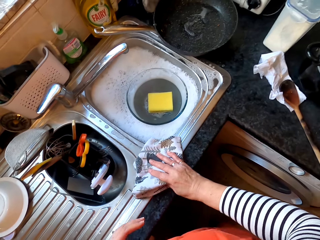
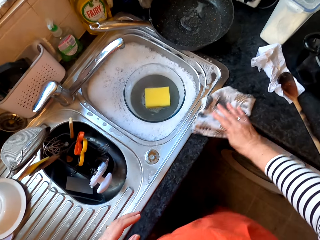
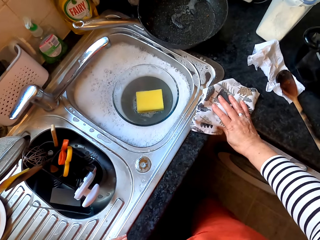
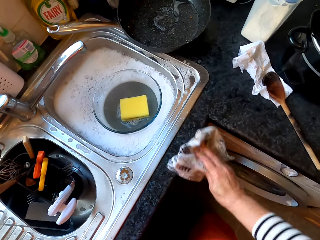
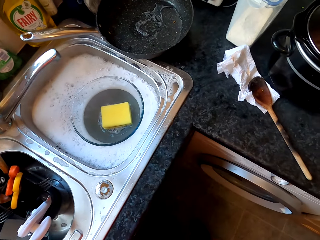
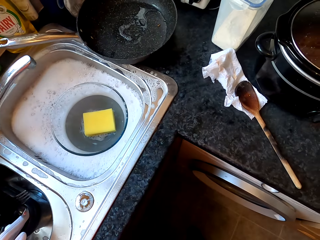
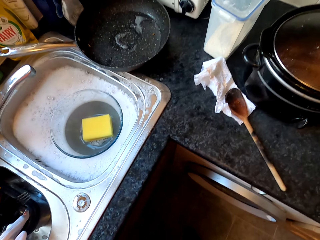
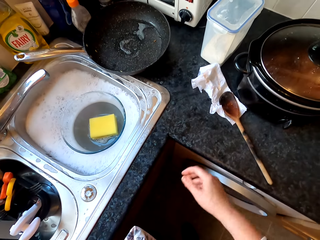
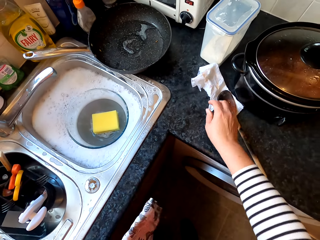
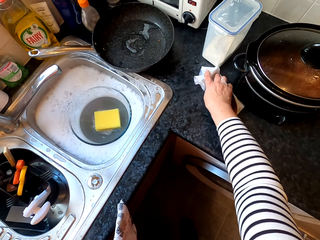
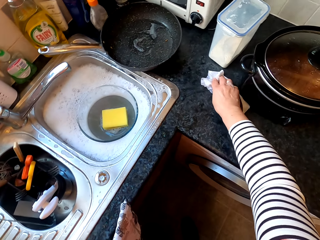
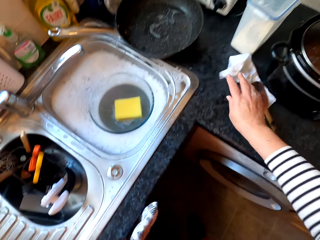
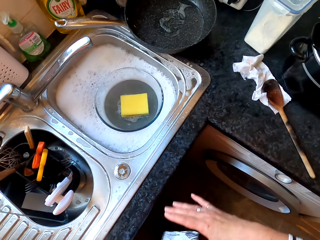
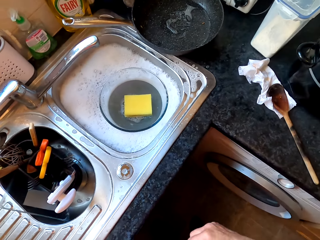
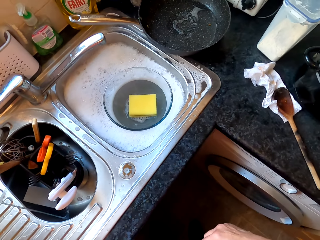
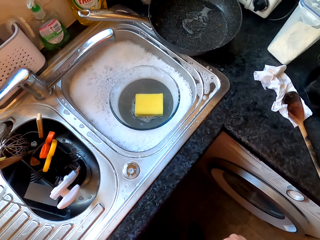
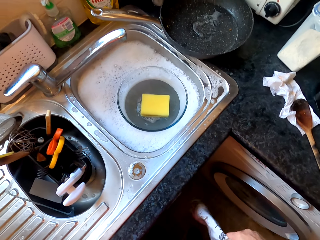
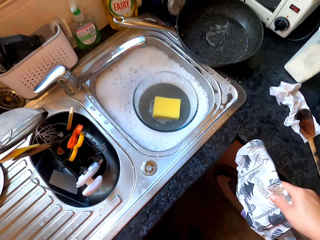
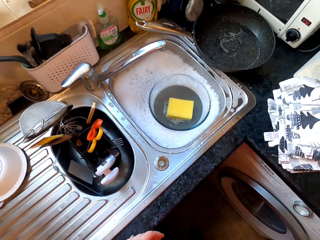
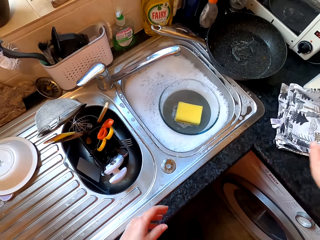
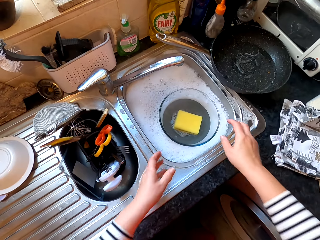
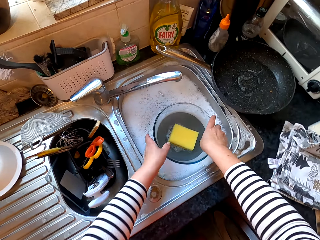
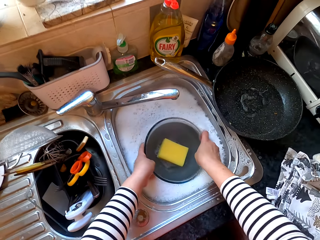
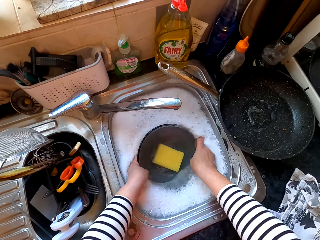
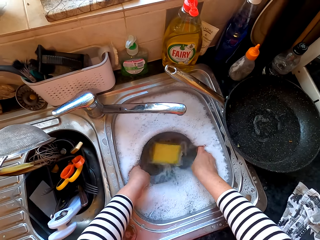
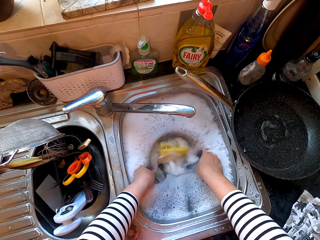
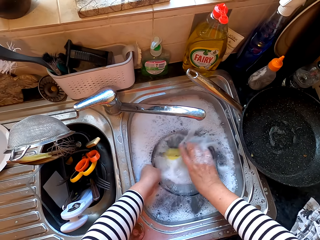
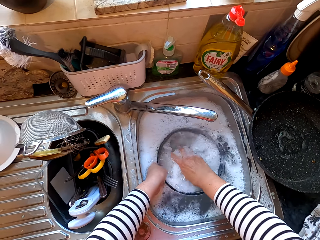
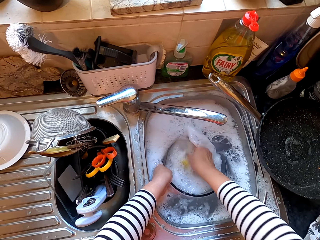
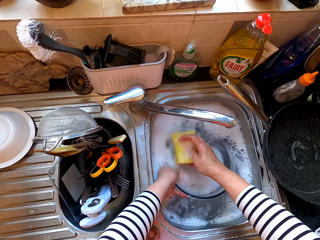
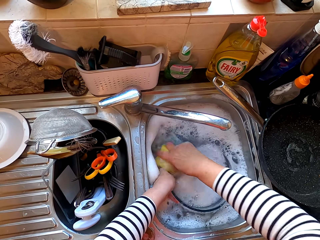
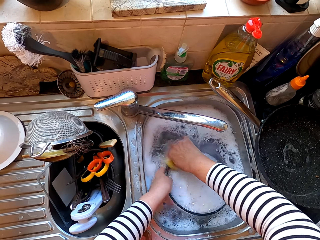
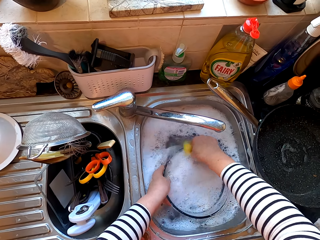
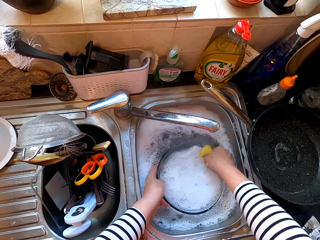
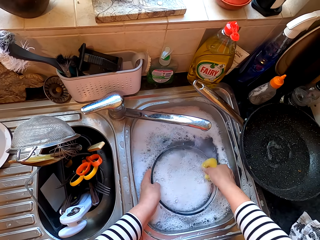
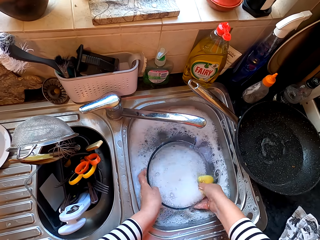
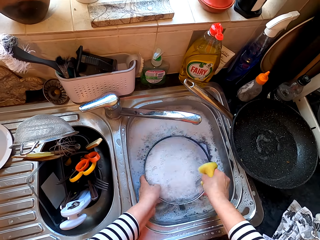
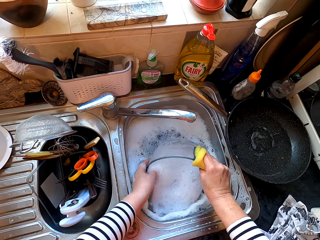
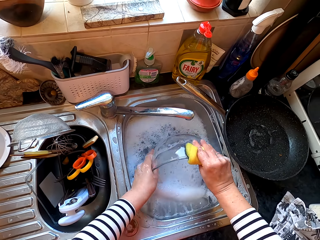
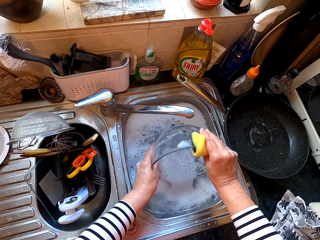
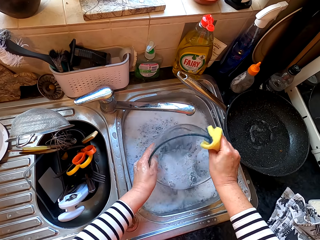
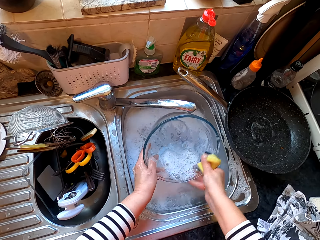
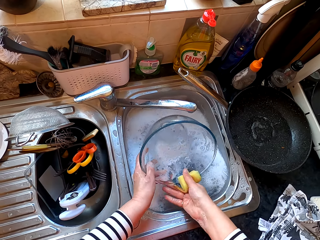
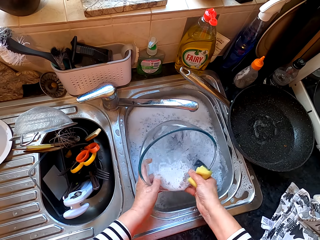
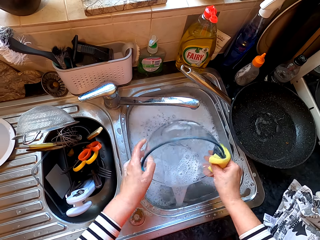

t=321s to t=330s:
The camera wearer holds the cloth. They touch the cloth. They drop the cloth on the counter top. They dip the bowl in the water. They pick up the sponge. They wash the bowl.

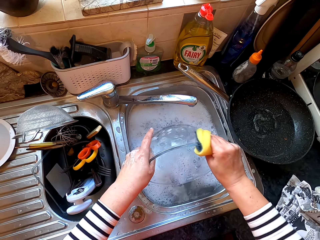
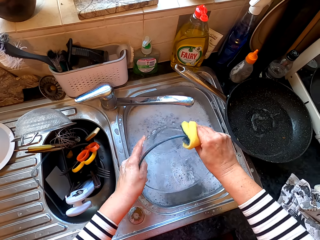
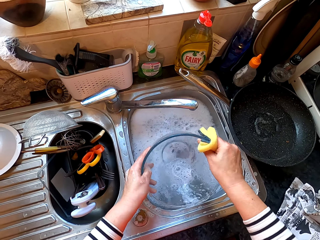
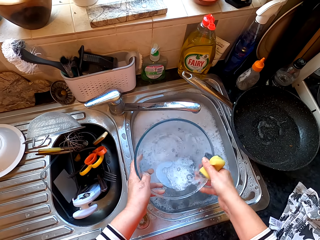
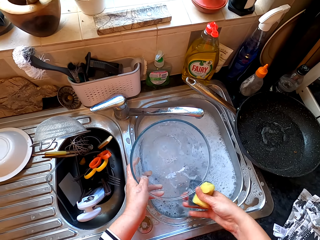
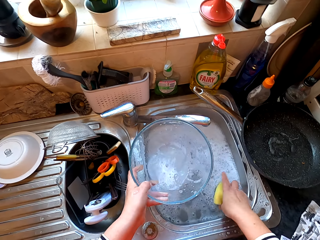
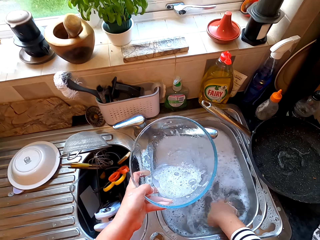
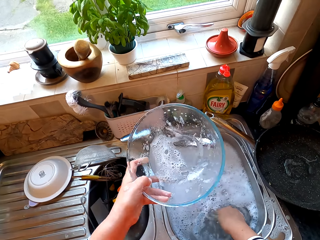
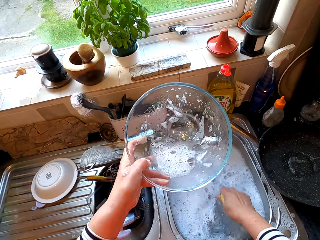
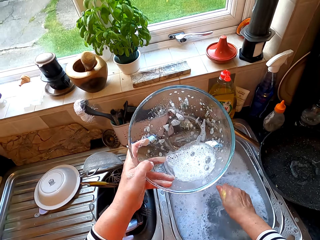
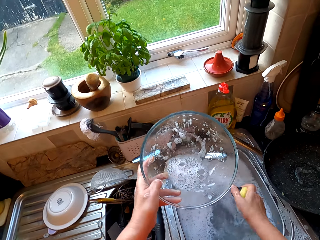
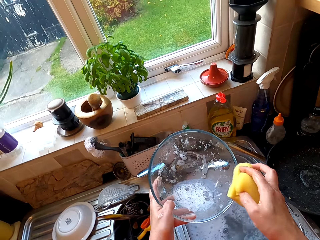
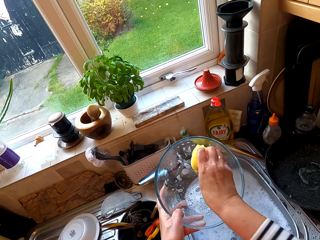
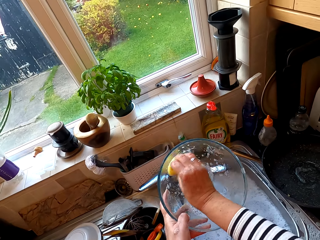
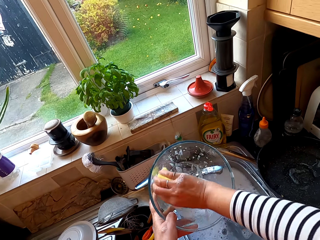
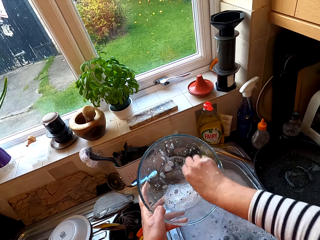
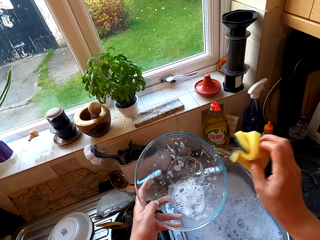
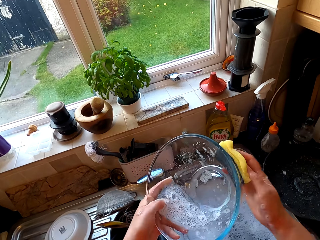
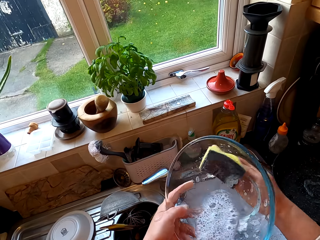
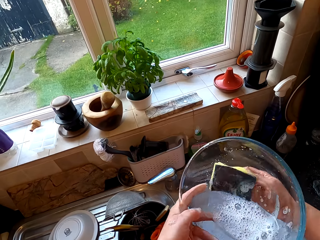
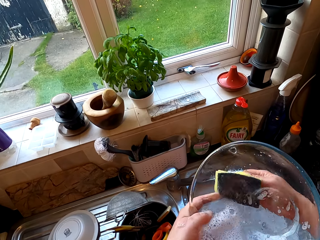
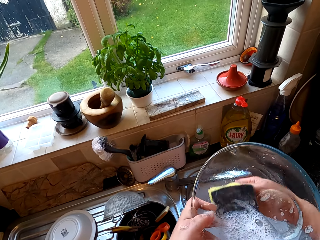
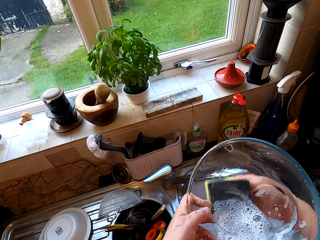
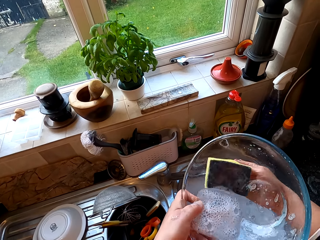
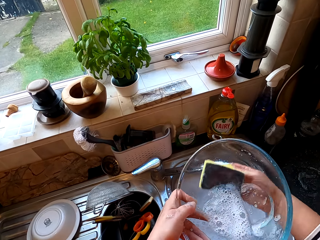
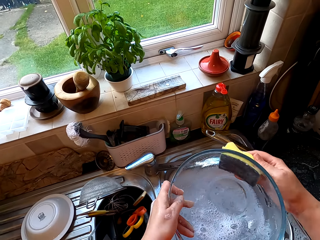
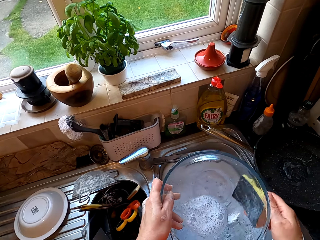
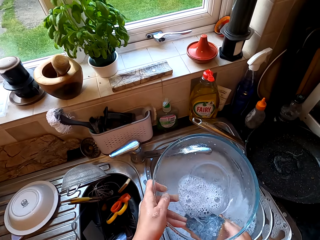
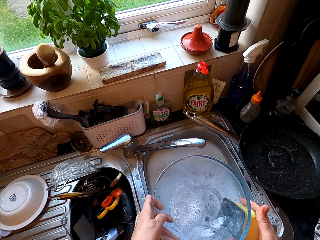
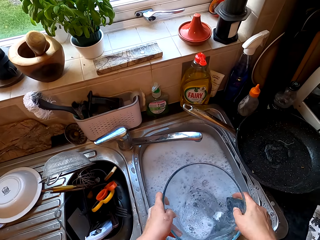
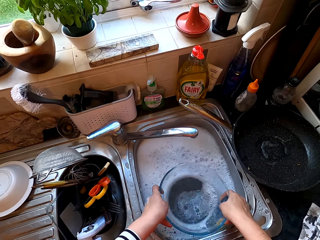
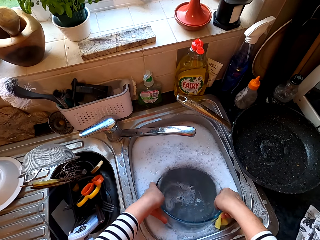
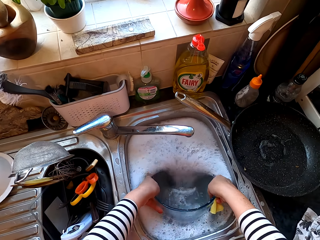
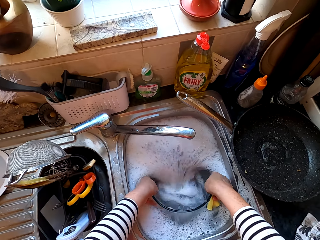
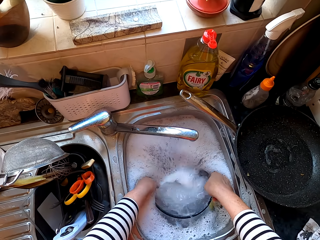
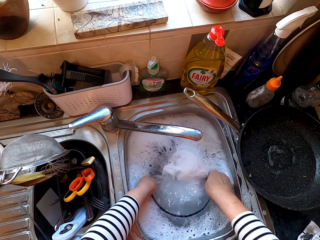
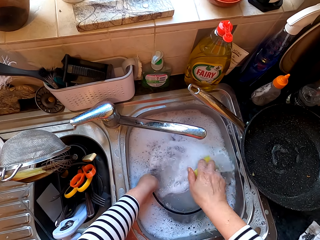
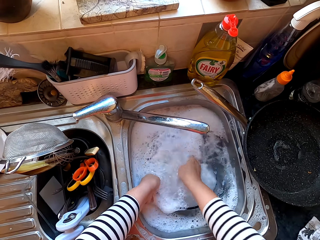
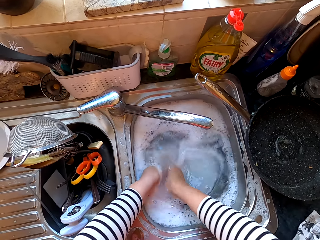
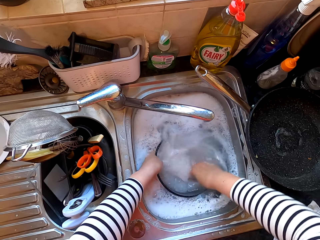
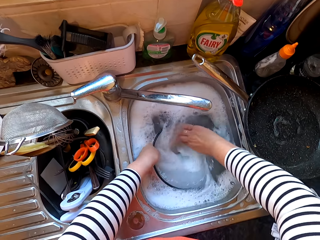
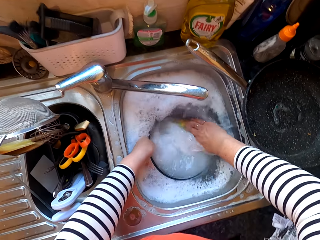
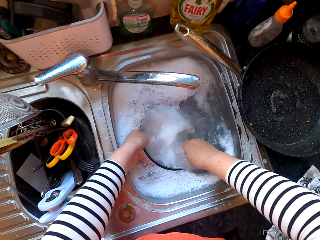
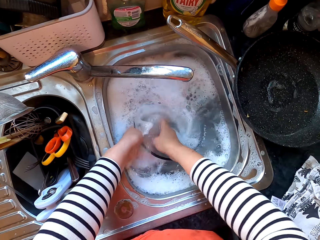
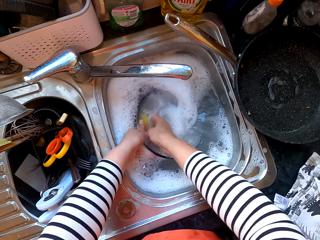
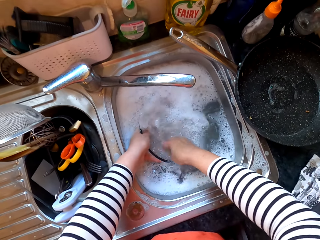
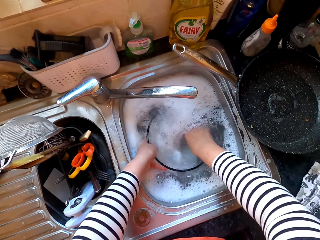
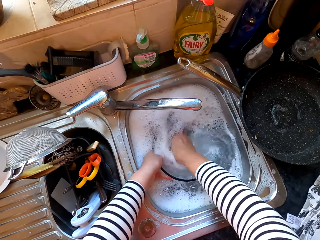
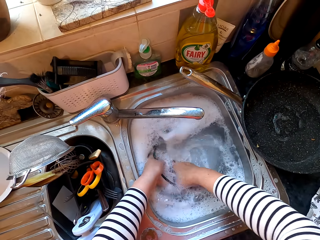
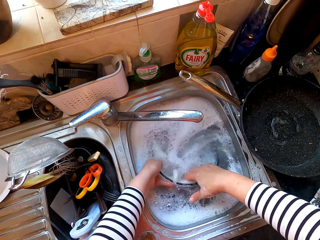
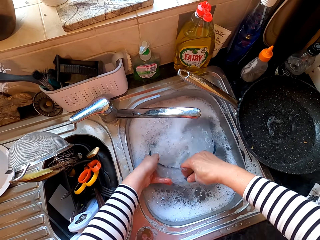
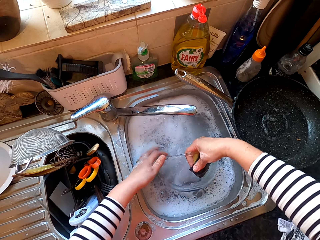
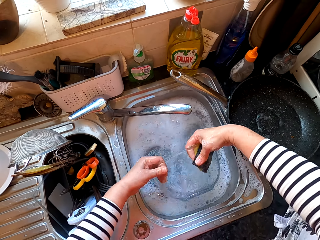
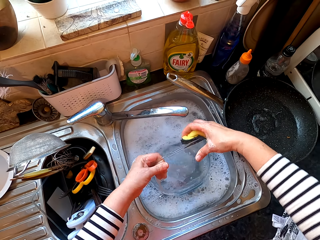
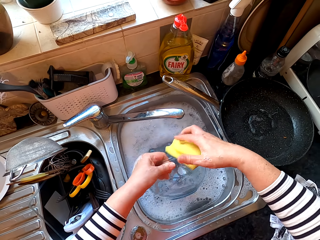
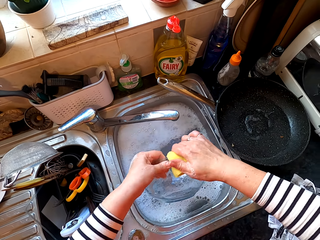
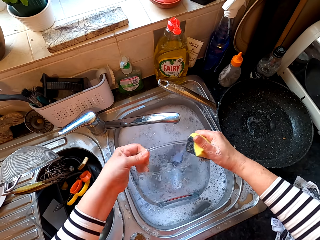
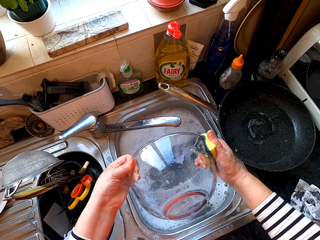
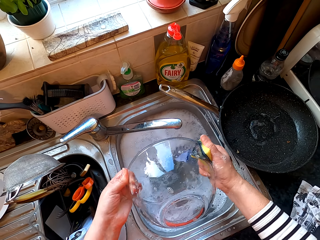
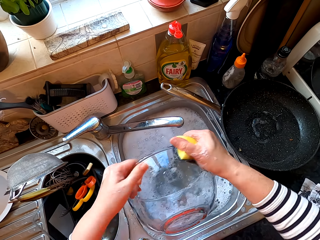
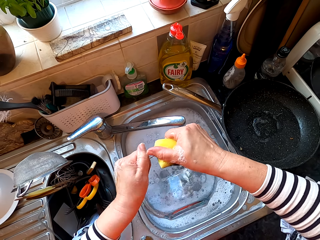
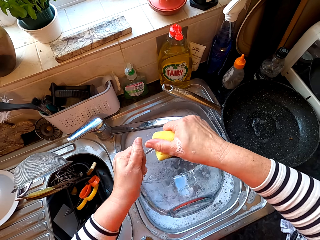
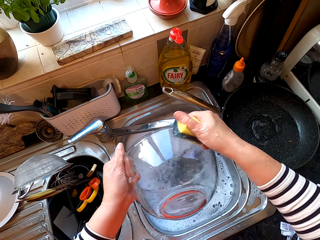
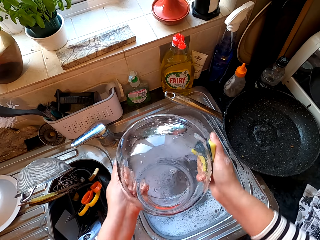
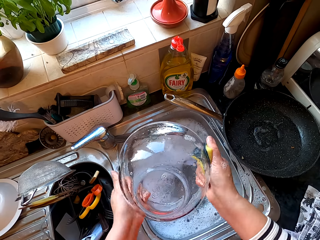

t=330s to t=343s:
The camera wearer dips the sponge in the water. They wash the bowl. They dip the bowl in the water. They wash the bowl.
